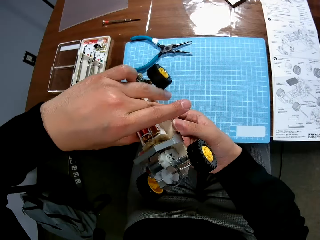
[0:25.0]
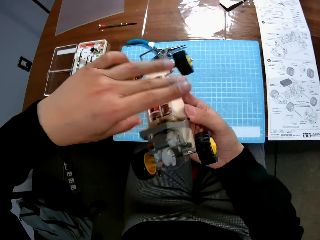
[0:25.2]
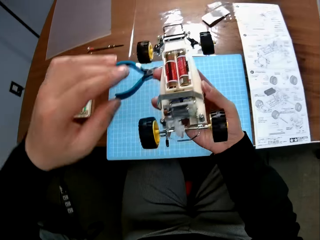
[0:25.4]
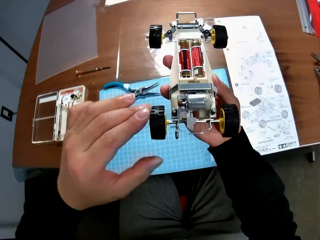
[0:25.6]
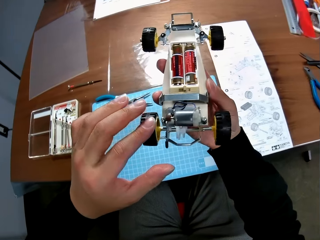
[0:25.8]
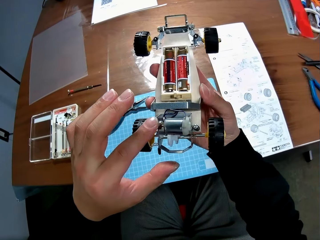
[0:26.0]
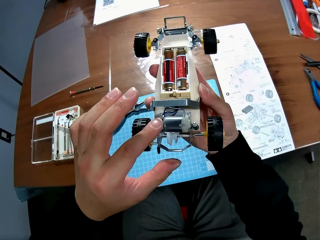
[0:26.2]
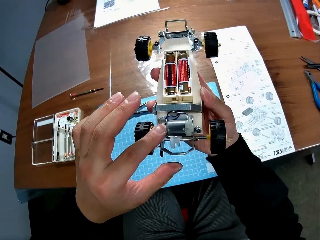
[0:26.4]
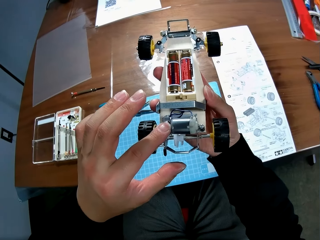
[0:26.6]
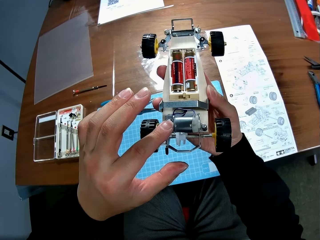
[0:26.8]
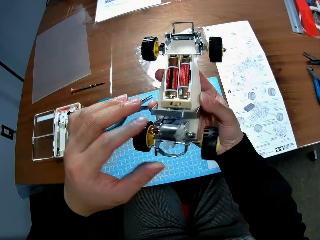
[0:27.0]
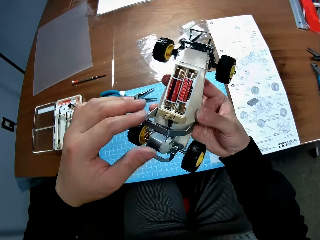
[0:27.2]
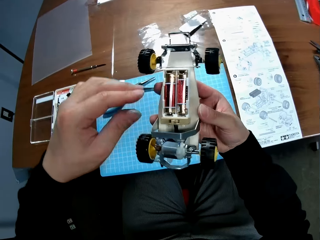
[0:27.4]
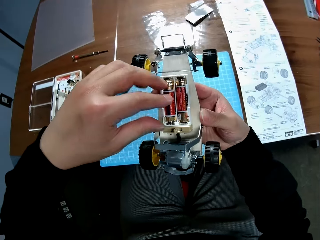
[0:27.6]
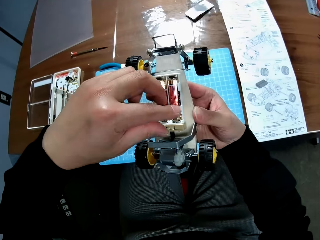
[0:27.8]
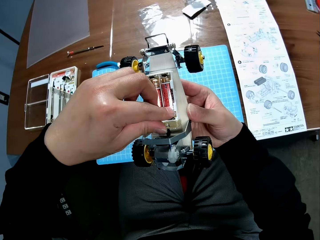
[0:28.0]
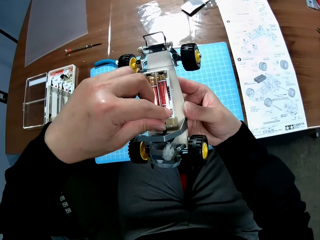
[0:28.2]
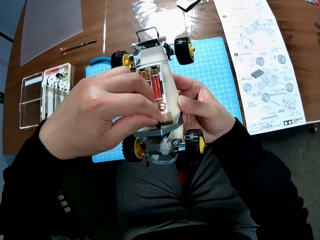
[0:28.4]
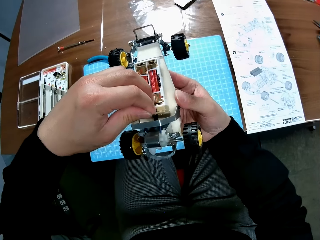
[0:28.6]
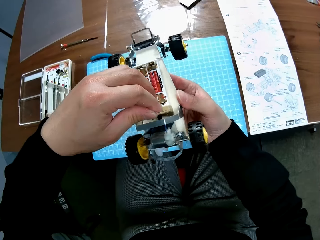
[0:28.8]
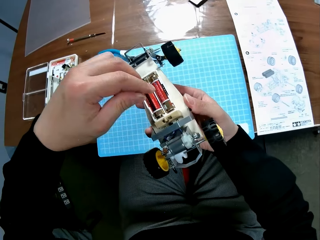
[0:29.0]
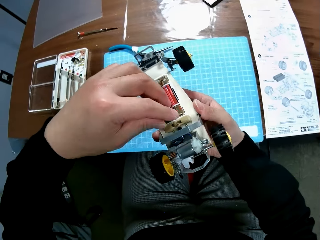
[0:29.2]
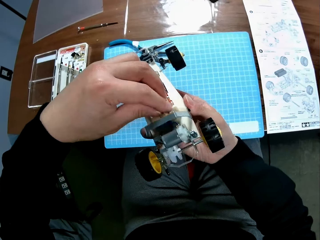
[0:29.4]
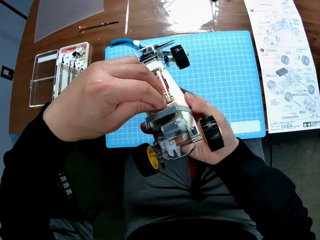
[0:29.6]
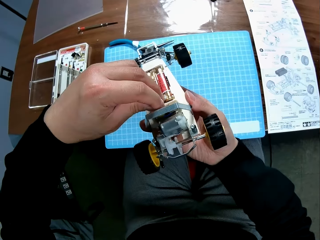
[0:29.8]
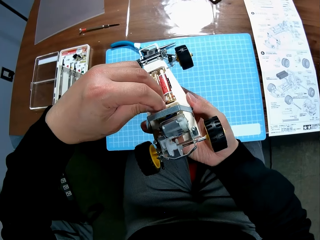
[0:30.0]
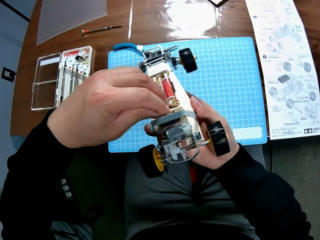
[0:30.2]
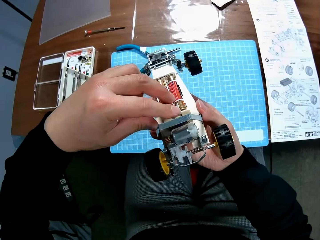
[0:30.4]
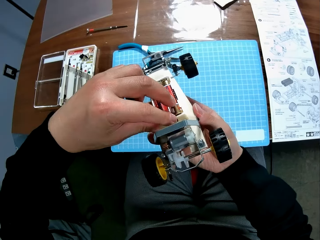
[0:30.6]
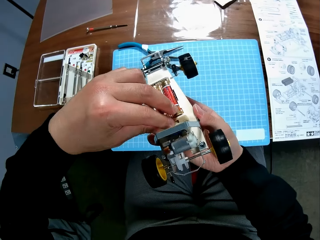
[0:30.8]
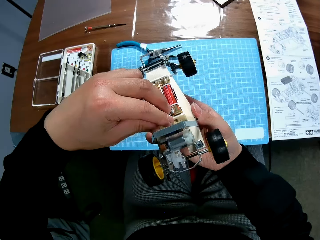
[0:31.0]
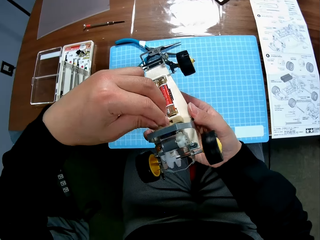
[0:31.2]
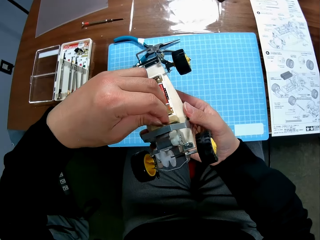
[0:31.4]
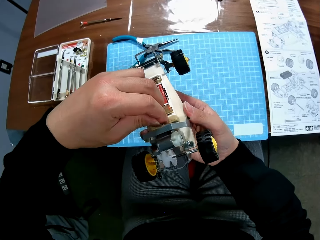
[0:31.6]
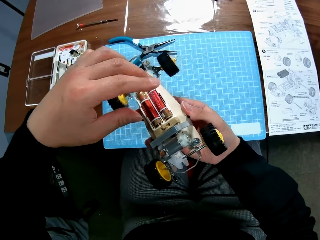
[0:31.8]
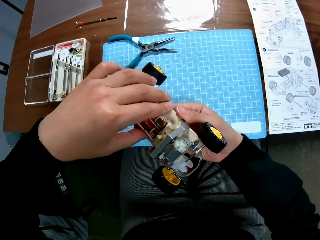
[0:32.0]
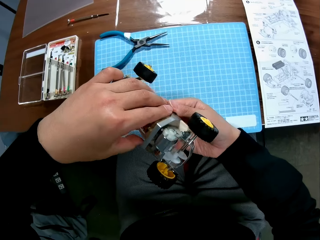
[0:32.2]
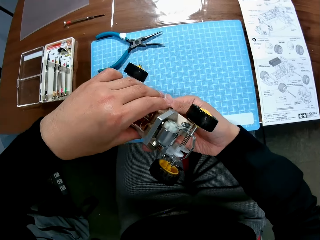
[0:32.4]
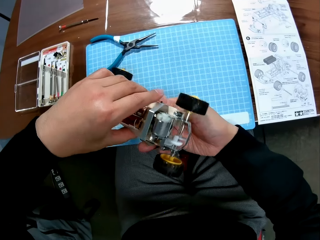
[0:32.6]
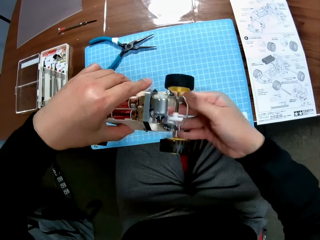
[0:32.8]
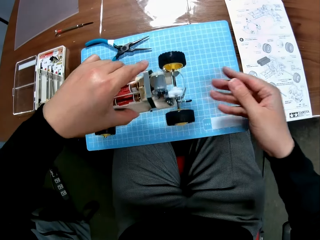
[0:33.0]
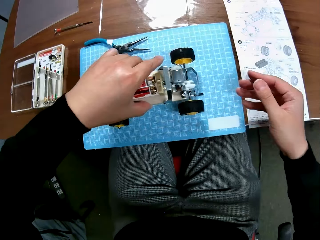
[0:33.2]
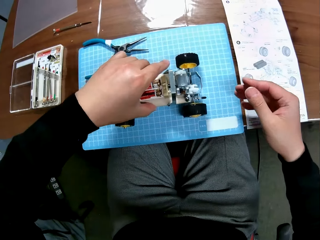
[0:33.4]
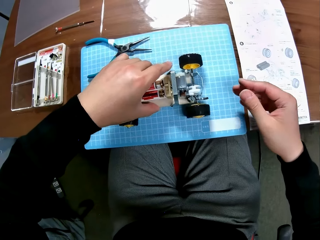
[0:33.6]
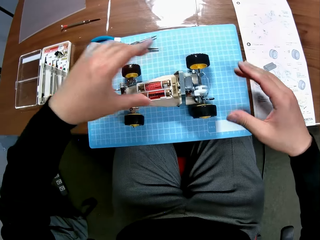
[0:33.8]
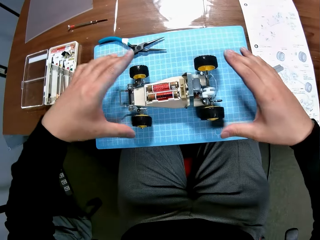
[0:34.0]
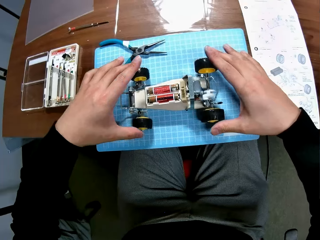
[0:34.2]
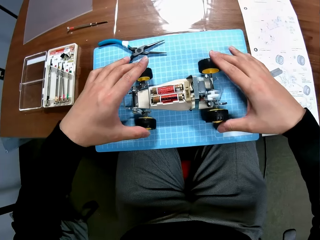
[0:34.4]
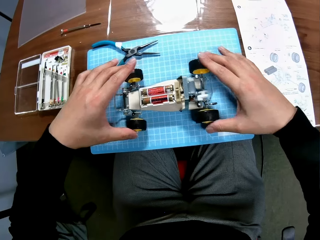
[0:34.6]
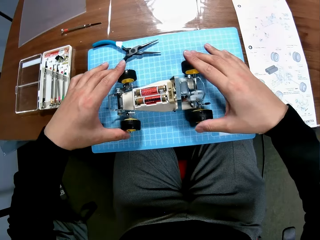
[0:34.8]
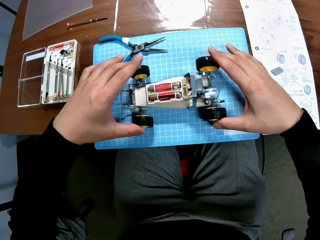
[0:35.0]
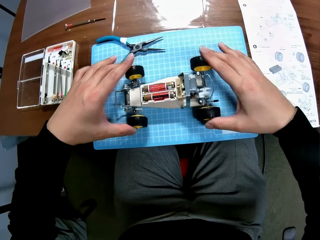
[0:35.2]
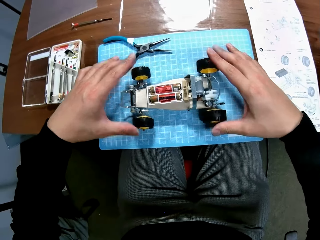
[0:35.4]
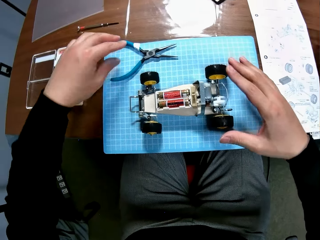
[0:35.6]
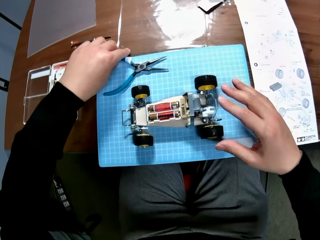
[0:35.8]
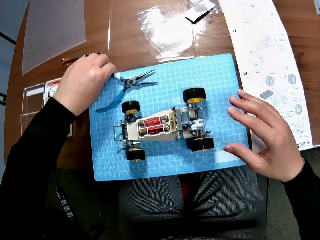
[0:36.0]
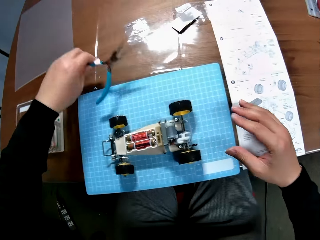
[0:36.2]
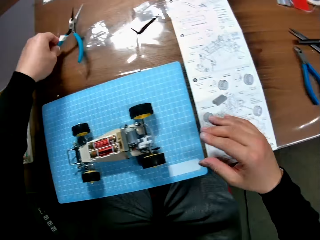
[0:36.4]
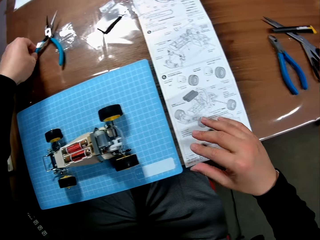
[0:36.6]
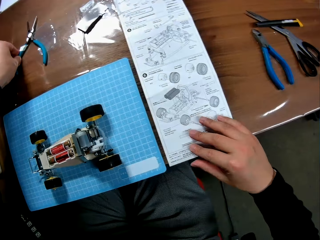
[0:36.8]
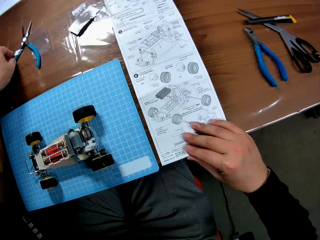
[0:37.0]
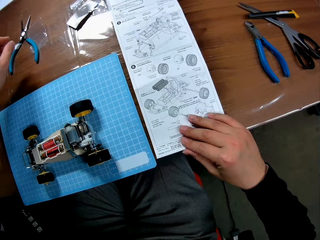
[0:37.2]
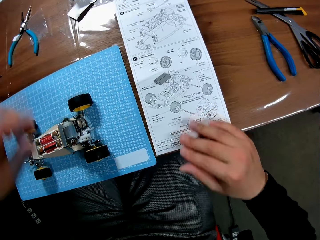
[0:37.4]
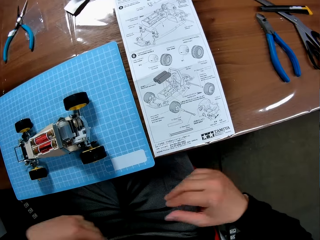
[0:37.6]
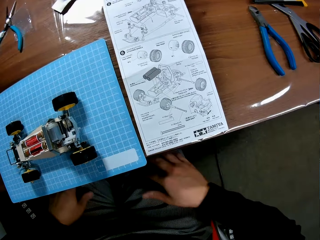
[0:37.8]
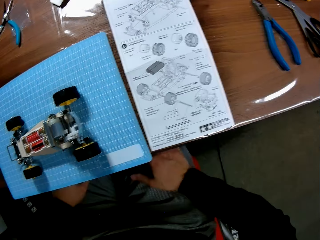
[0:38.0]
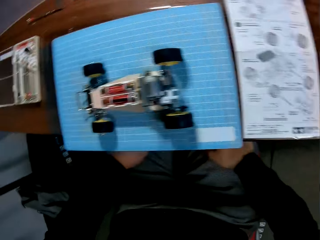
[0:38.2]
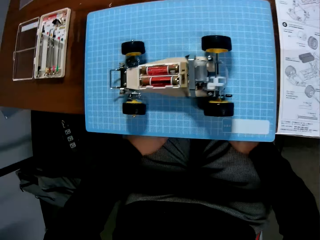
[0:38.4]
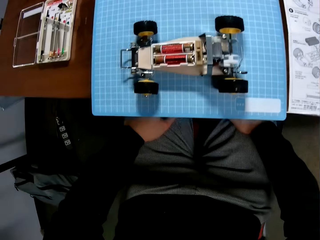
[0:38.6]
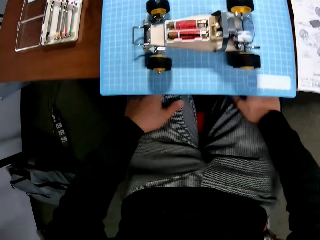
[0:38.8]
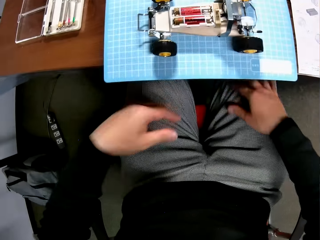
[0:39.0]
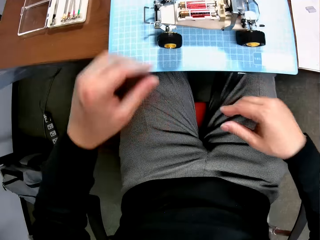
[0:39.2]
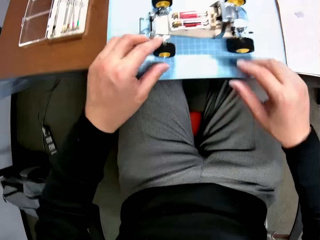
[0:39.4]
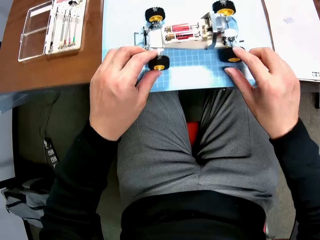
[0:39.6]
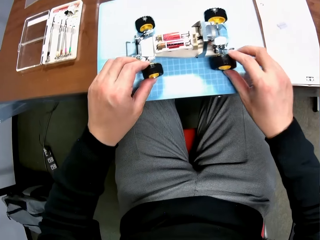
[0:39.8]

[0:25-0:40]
The camera wearer places the rc car on the mat. He moves the rc car to and fro. He picks up the mini nose pliers on the table. He places the mini nose pliers on the table. He places his hands on his lap. He moves the rc car to and fro.

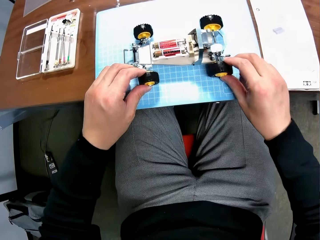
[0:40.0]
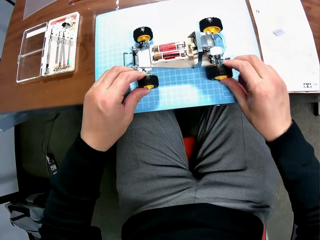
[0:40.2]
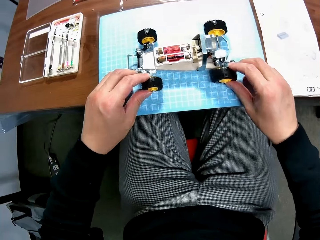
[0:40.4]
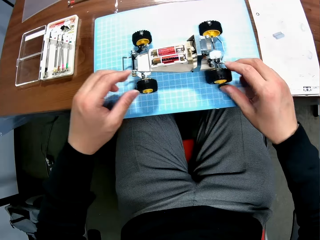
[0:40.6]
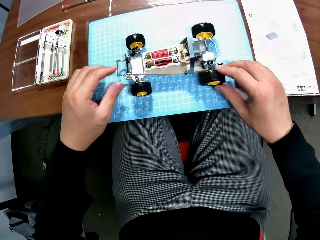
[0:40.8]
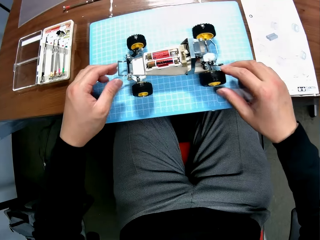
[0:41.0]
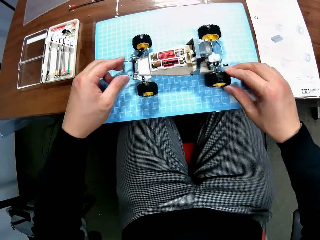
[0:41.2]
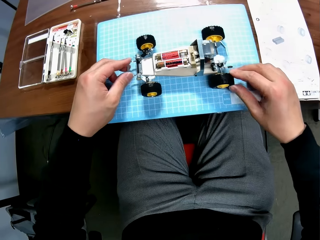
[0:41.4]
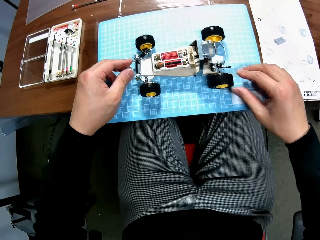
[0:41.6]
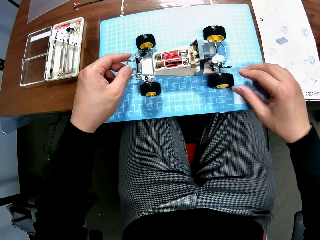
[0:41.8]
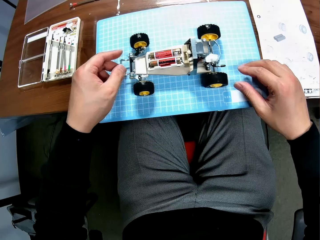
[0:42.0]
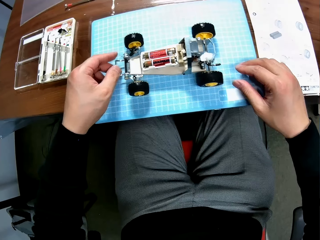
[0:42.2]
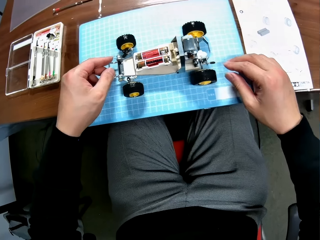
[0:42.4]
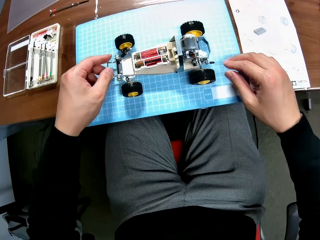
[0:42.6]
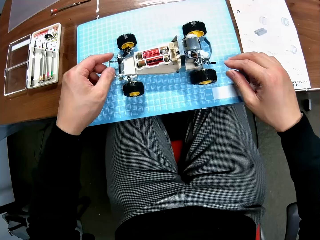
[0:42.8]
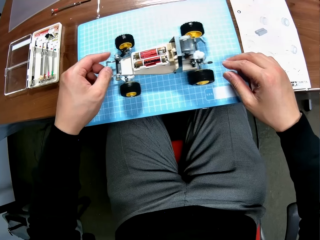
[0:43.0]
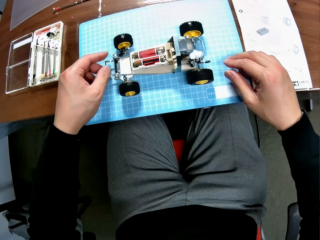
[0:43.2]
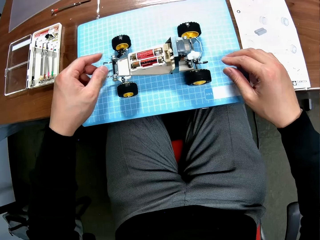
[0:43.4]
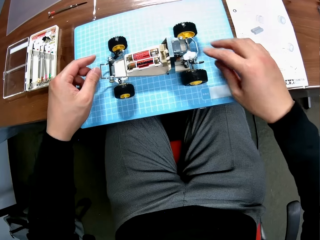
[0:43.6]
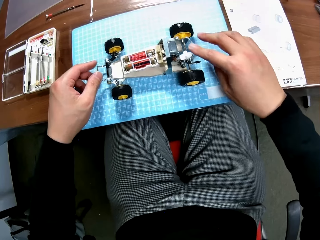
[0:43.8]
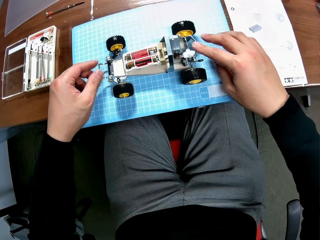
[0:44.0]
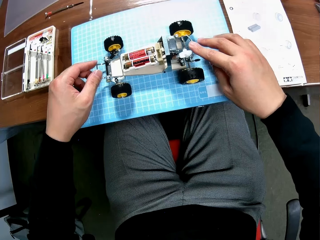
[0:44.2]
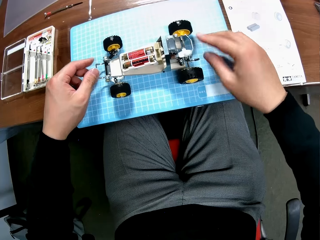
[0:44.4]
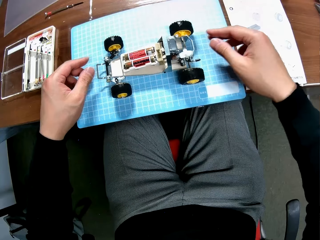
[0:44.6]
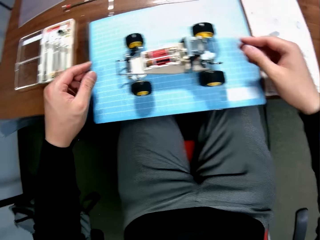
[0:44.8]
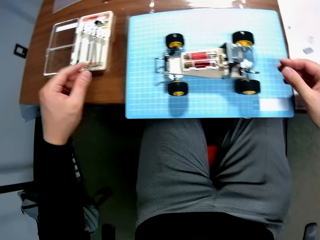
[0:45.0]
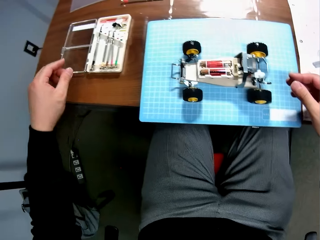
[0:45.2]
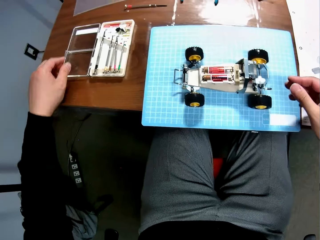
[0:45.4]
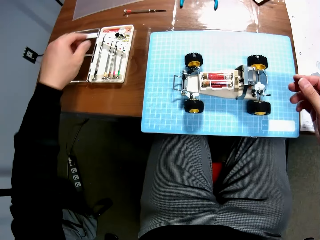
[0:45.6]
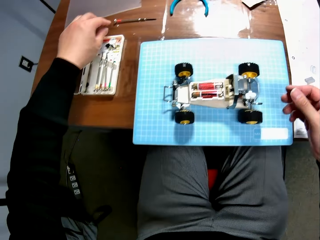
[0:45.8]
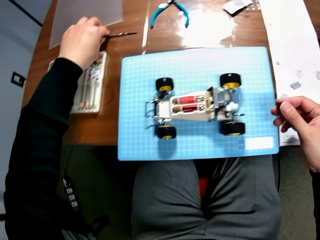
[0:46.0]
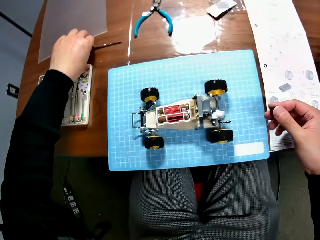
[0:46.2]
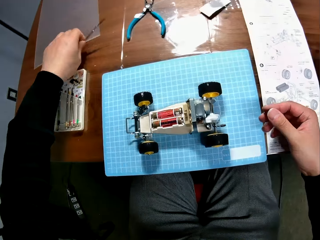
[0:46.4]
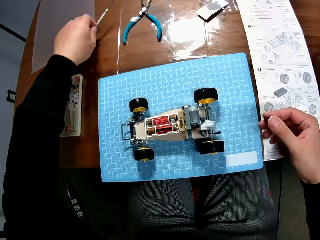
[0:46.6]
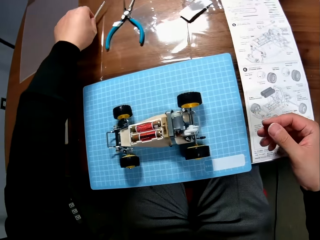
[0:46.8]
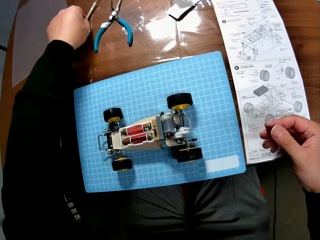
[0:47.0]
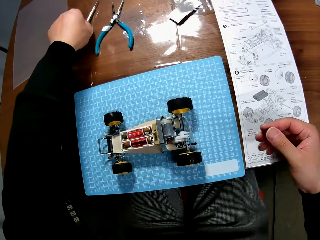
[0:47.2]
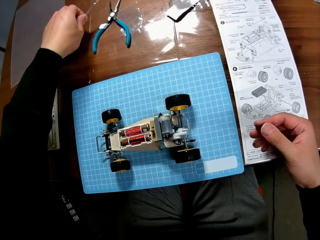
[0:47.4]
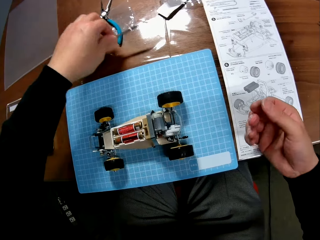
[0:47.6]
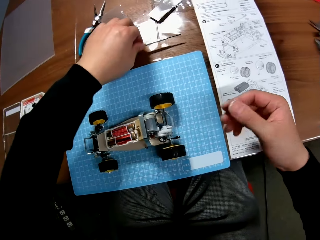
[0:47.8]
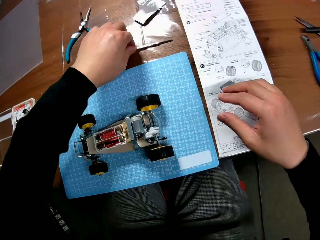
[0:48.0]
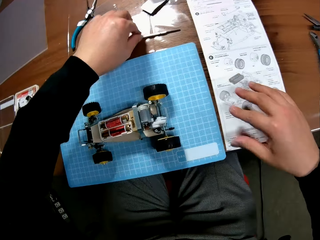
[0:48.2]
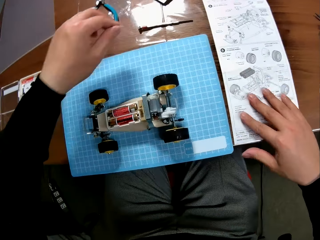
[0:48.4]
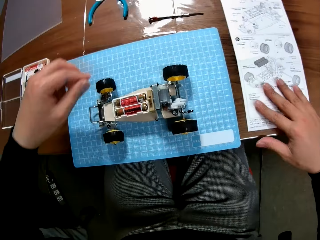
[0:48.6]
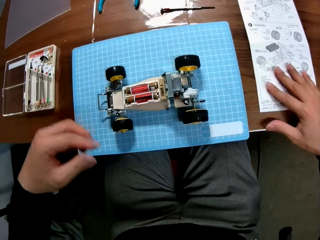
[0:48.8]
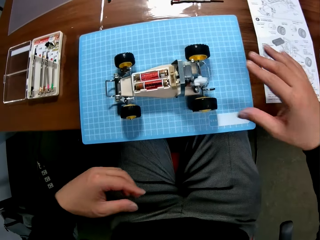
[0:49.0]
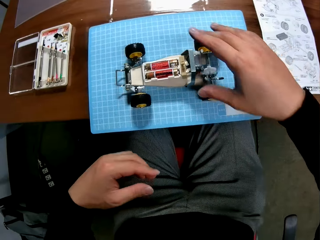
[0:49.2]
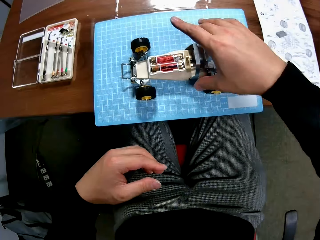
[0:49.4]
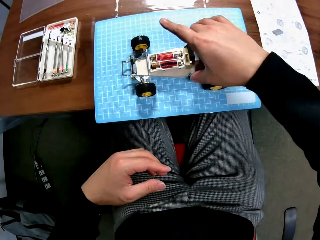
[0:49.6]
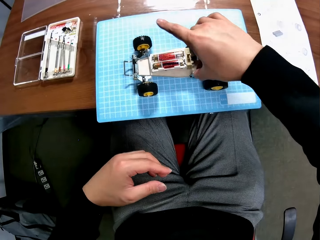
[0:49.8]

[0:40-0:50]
The camera wearer adjusts the toy car. They pick up a screwdriver. They place the screwdriver on the table. They move the manual. They move the screwdriver on the table.
